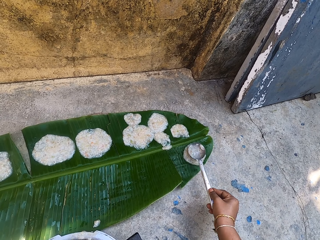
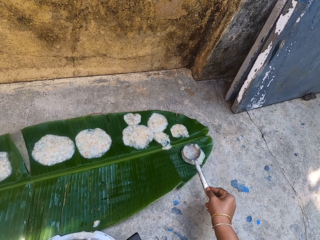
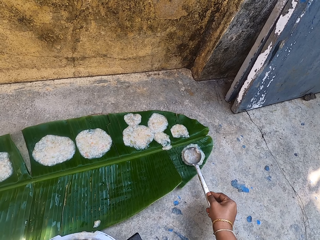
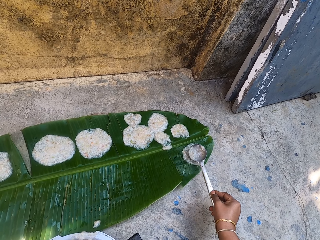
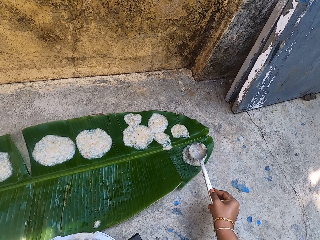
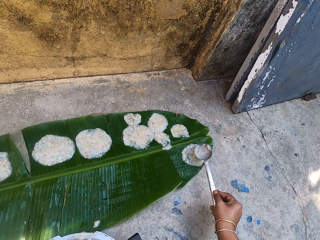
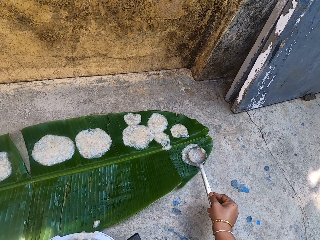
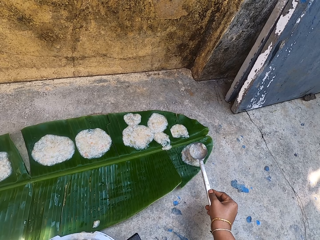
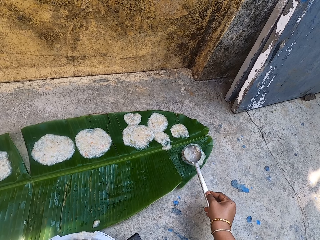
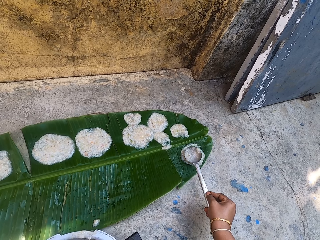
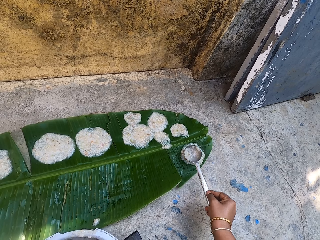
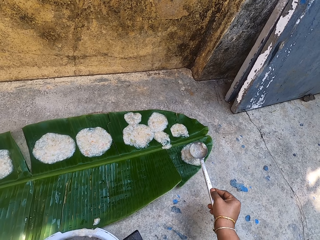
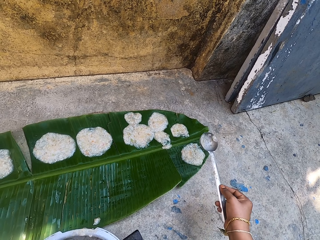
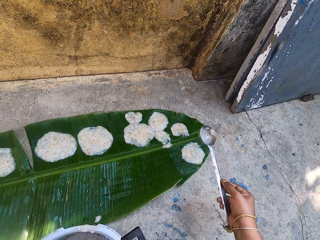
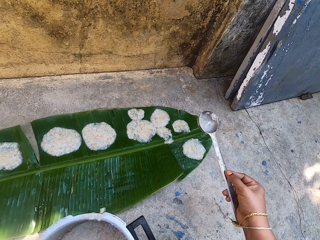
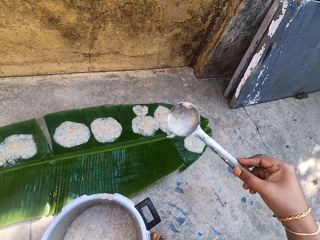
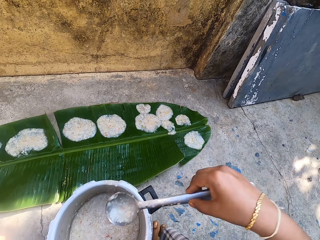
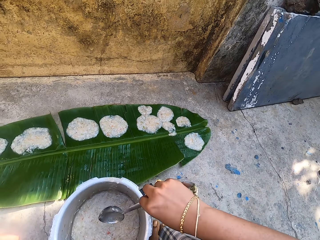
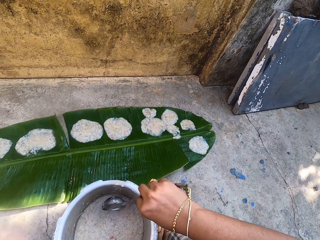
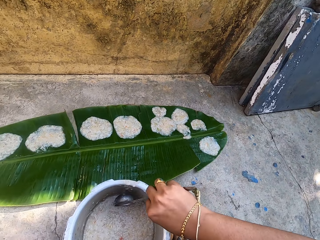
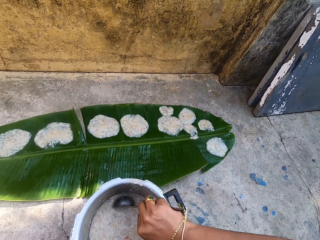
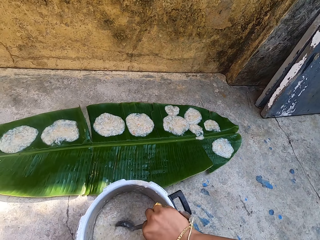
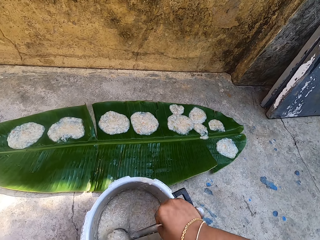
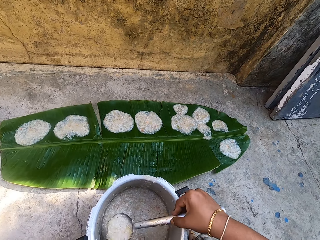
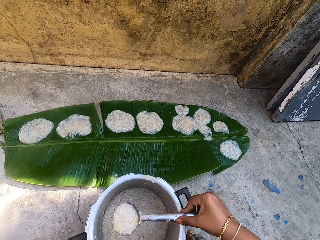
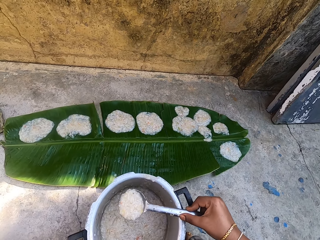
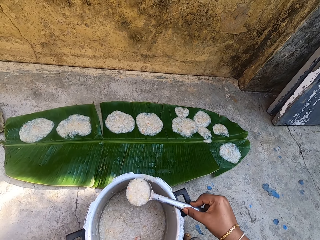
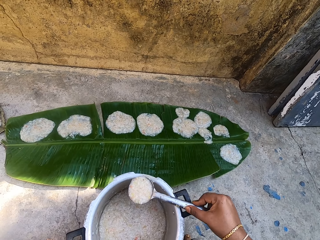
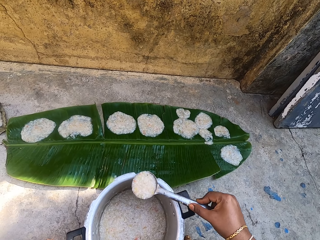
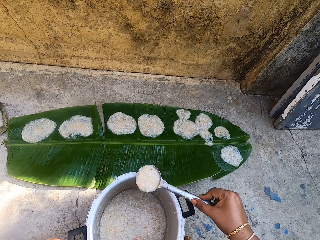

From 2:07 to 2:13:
The camera wearer scoops food in a cooking pot with a stirring spoon.

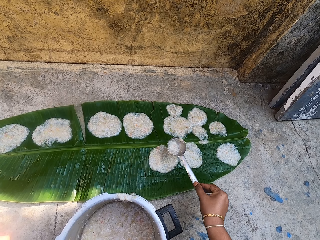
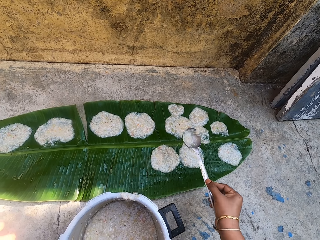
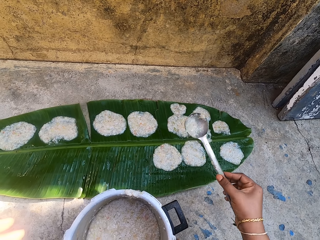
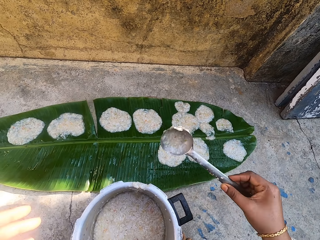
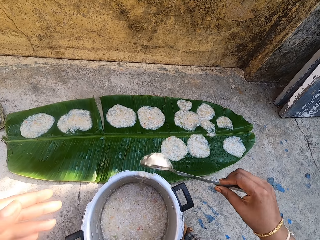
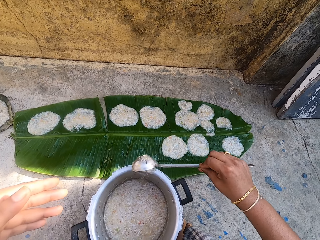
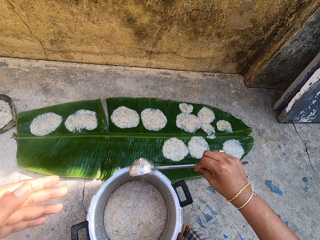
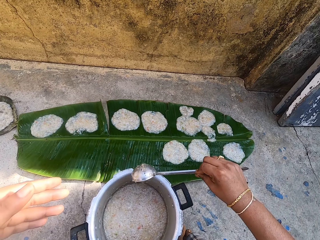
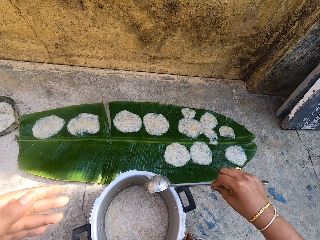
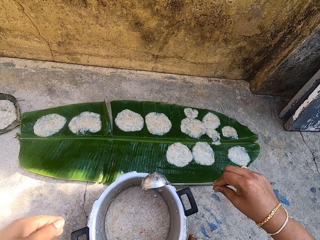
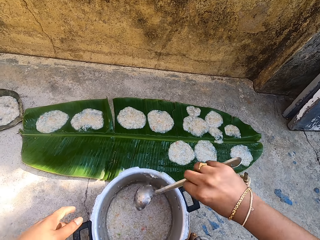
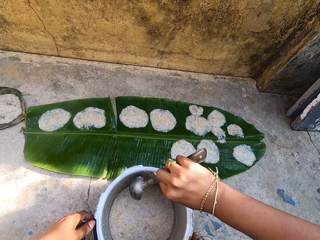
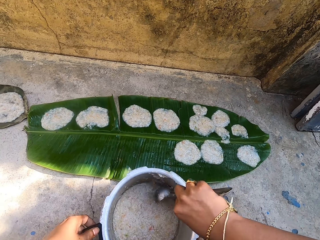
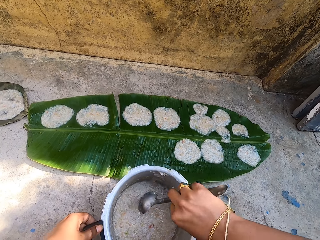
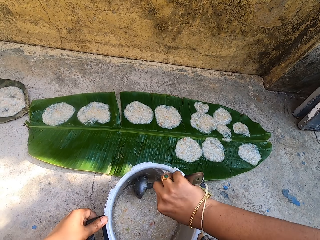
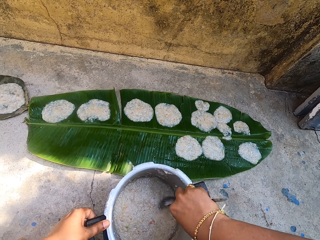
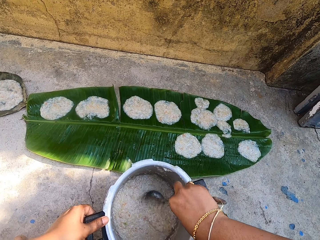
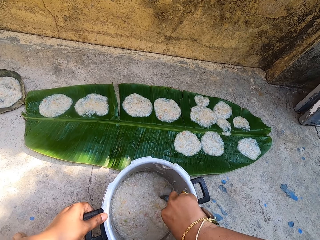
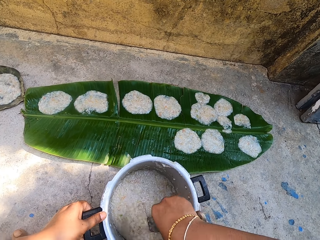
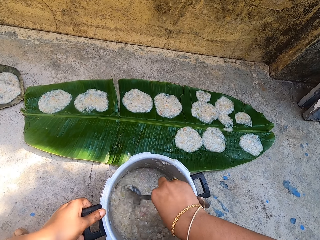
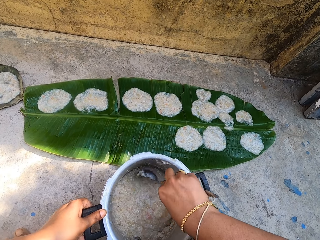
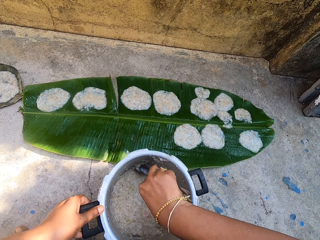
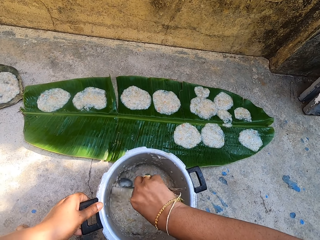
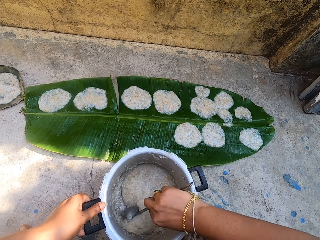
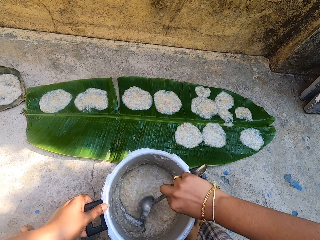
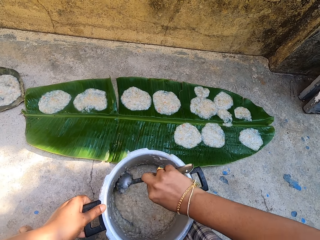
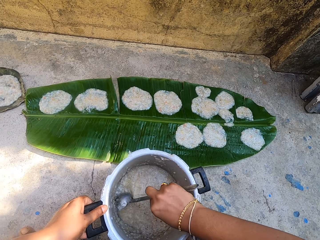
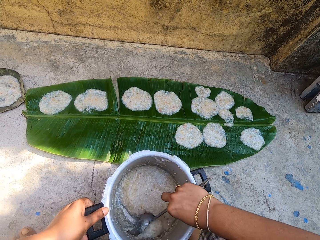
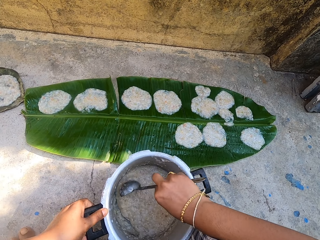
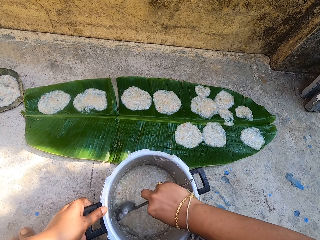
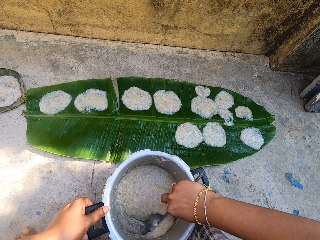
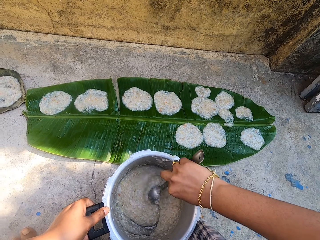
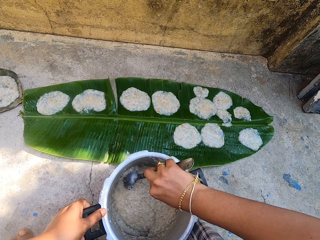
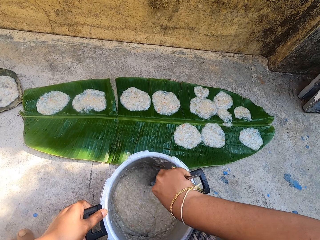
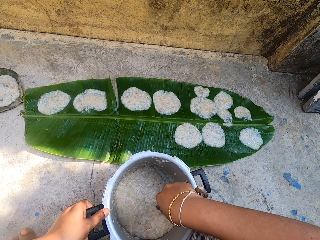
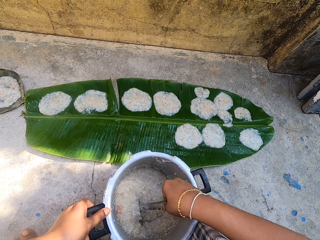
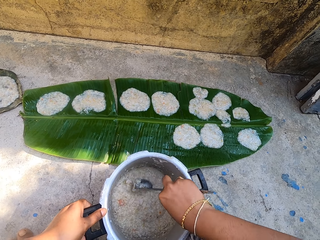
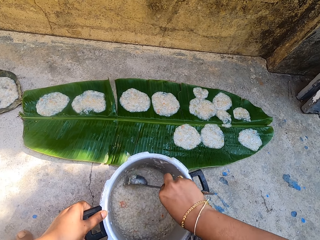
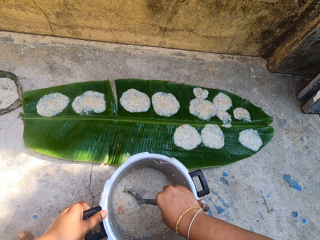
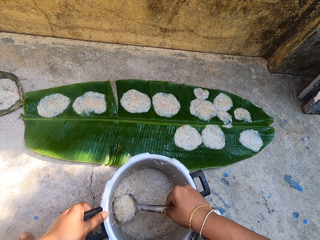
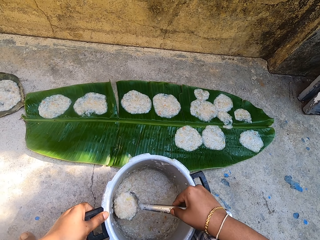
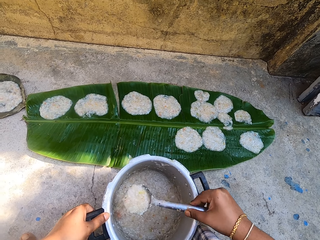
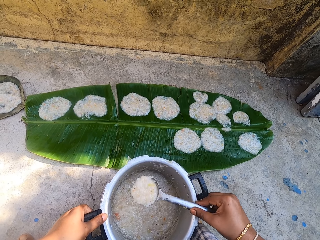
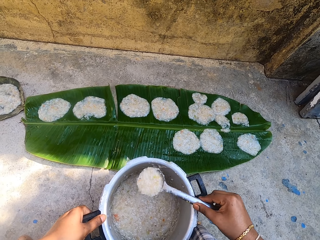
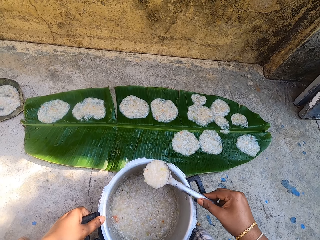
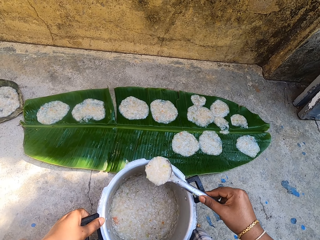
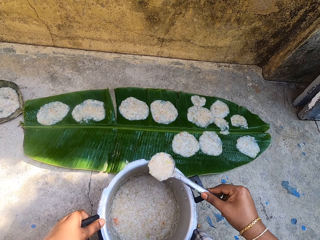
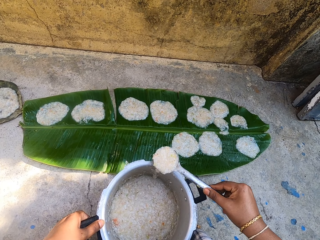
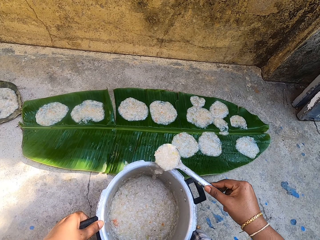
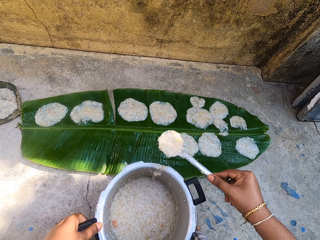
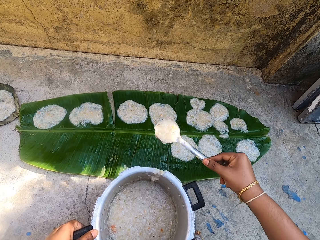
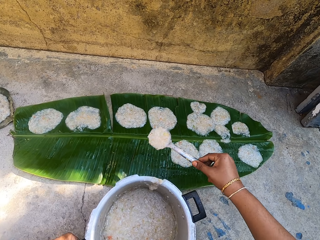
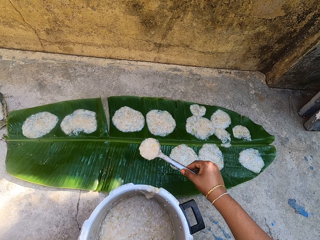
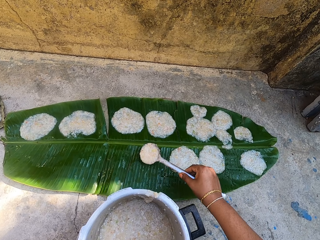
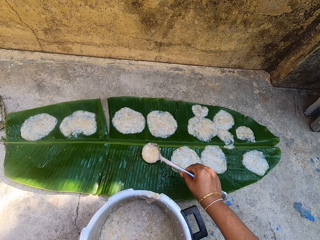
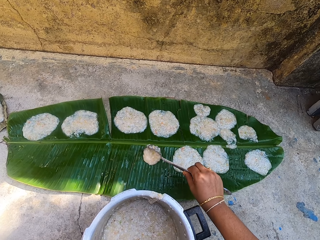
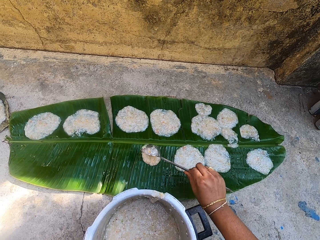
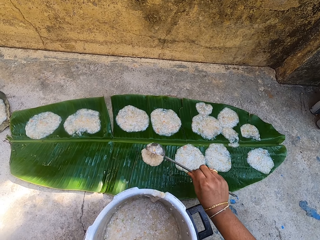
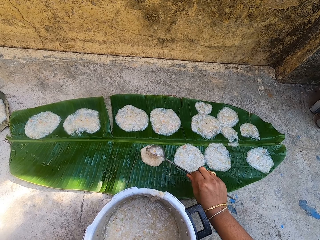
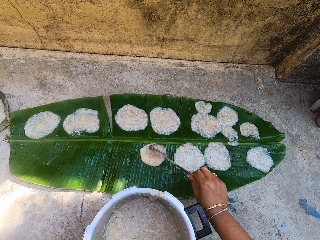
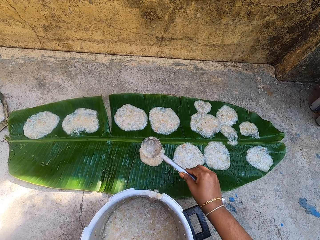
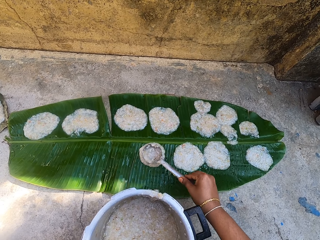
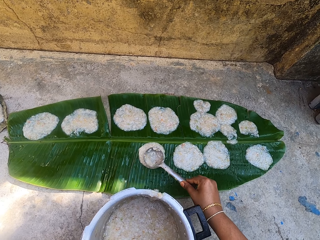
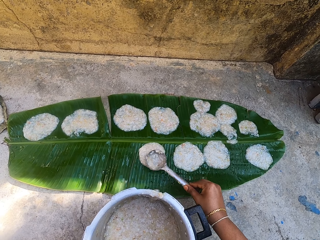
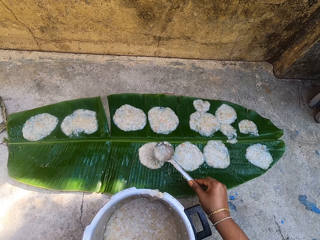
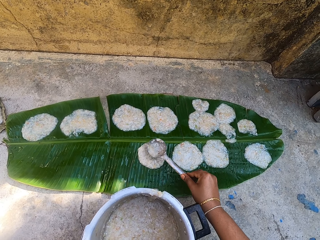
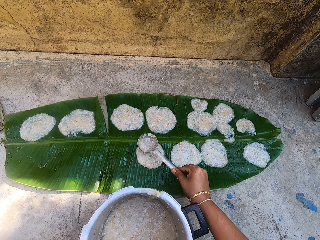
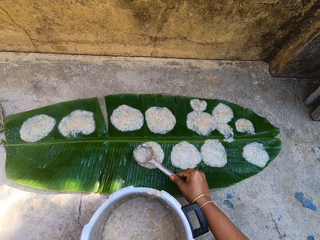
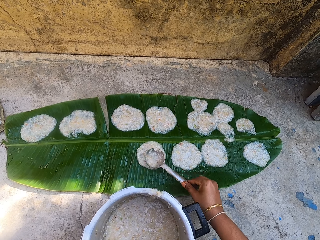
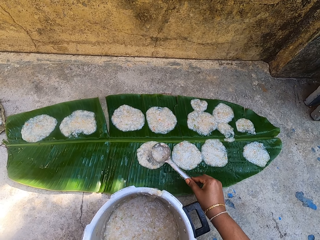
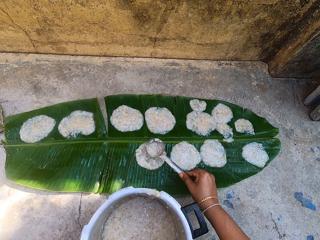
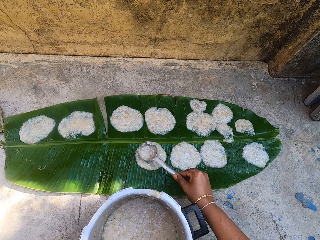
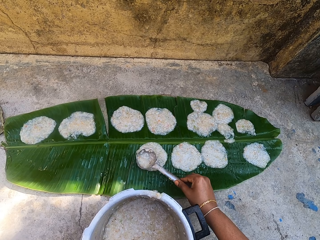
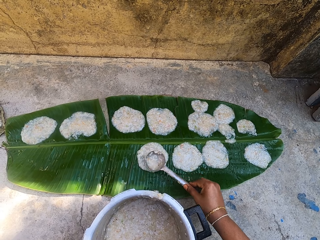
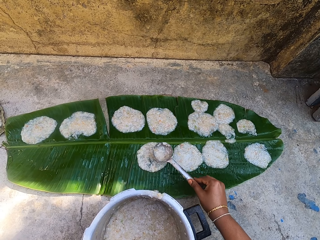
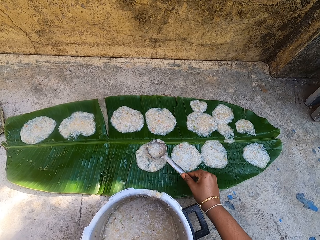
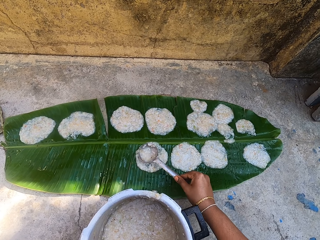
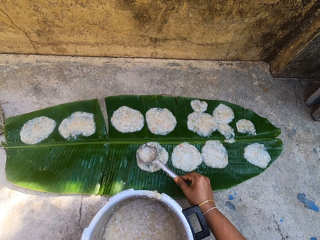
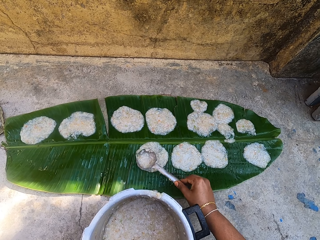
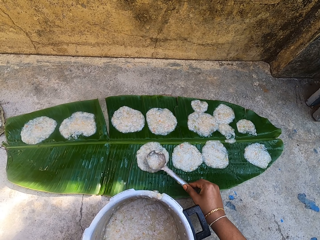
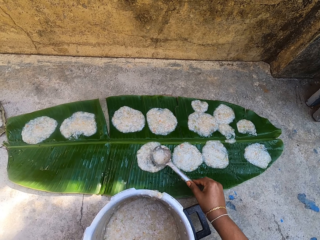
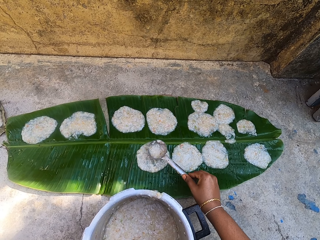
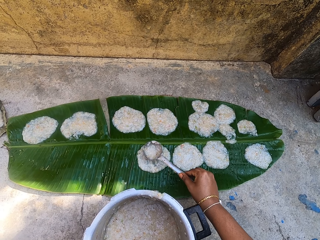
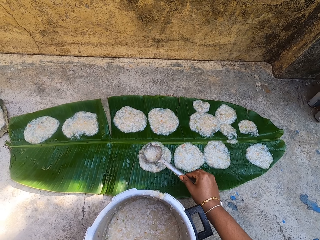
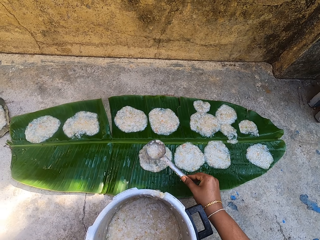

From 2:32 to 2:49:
The camera wearer removes food on a cooking pot with a spoon. They stir the food in the cooking pot with the stirring spoon. They scoop the food in the cooking pot with the stirring spoon. They rub the spoon on the cooking pot. They pour the food on a leaf on the ground. They spread the food on the leaf with the stirring spoon.
